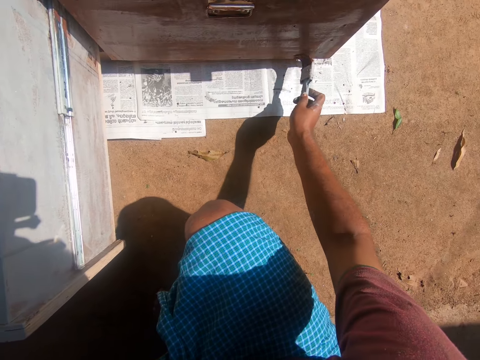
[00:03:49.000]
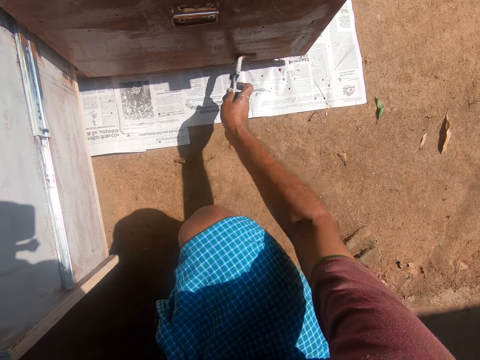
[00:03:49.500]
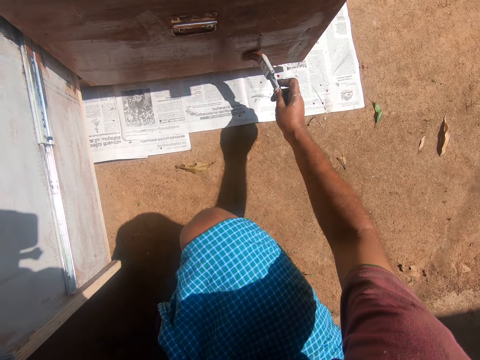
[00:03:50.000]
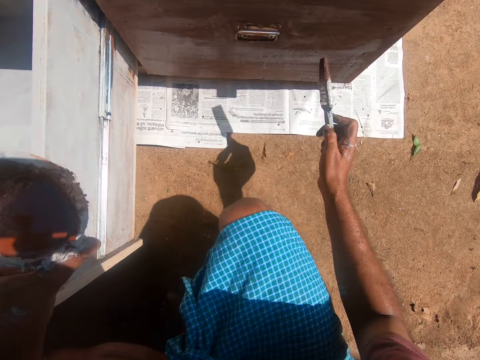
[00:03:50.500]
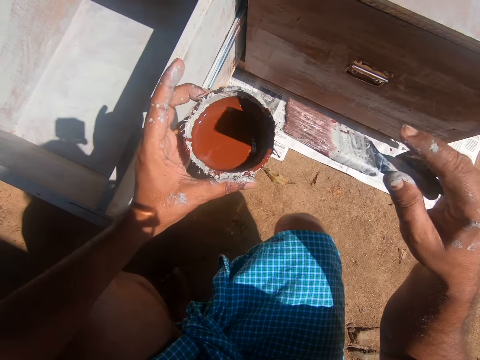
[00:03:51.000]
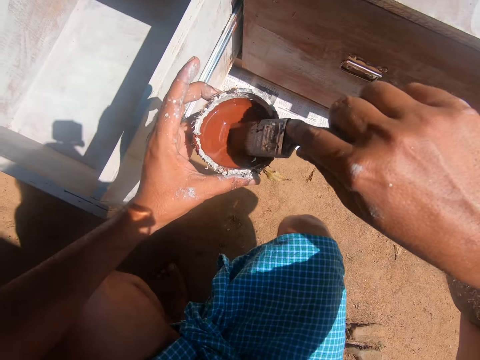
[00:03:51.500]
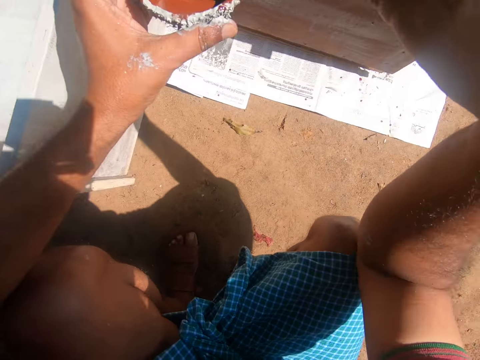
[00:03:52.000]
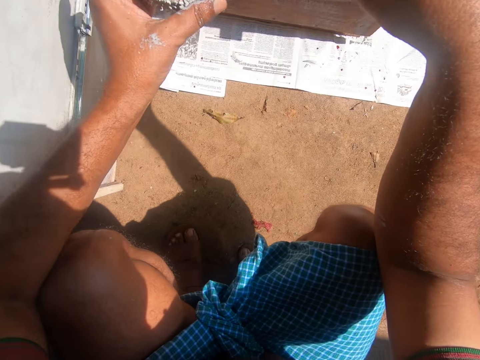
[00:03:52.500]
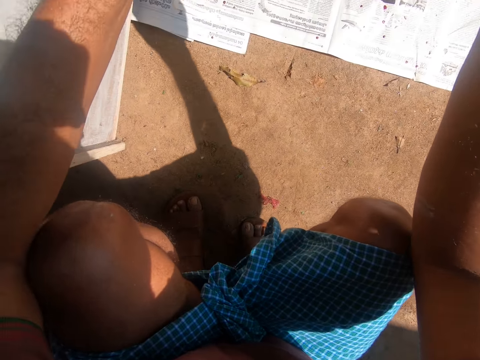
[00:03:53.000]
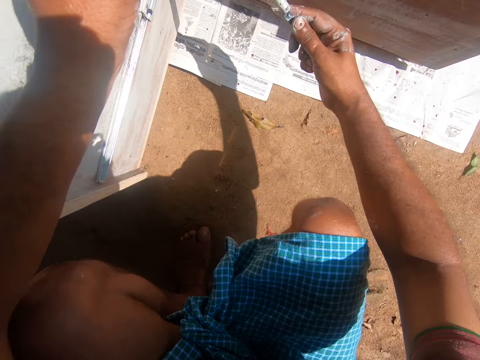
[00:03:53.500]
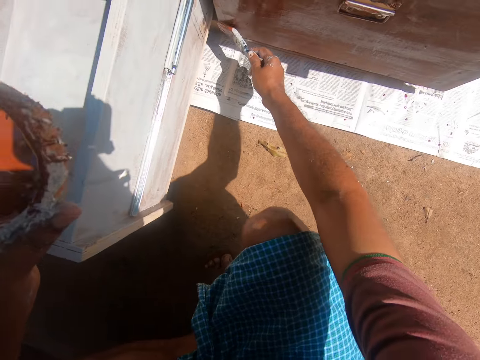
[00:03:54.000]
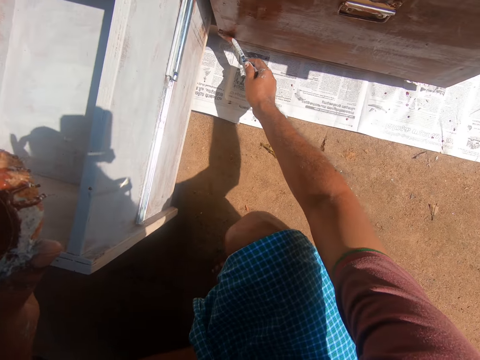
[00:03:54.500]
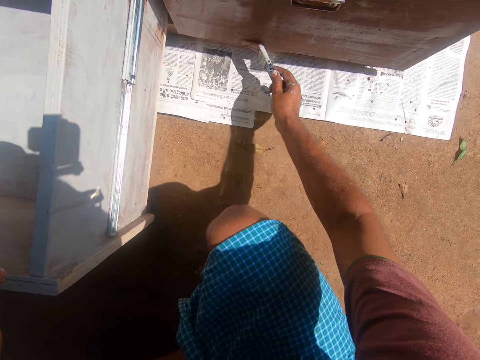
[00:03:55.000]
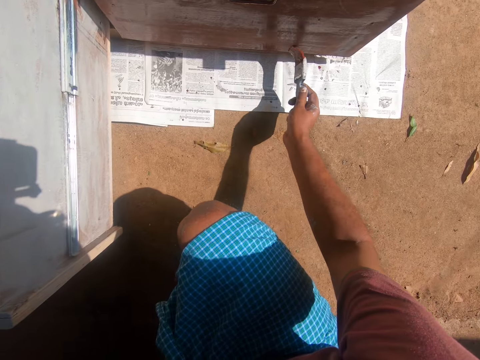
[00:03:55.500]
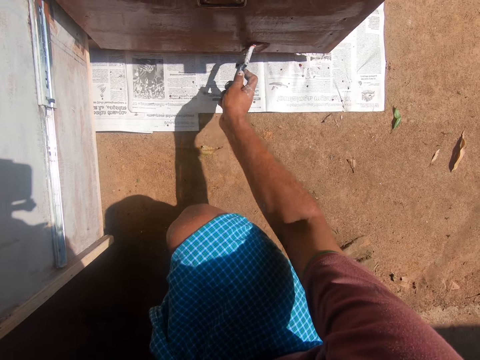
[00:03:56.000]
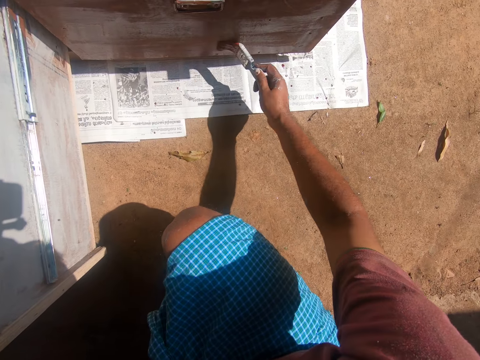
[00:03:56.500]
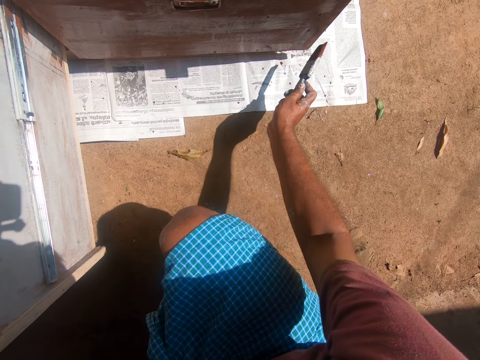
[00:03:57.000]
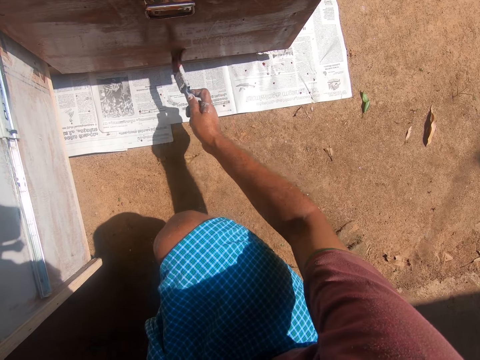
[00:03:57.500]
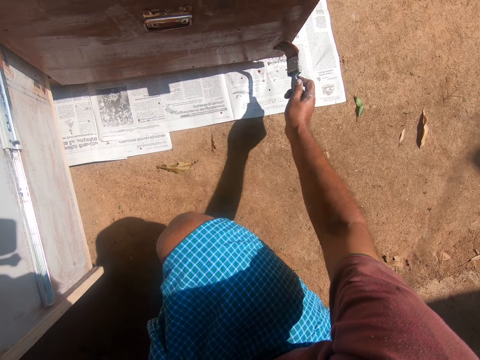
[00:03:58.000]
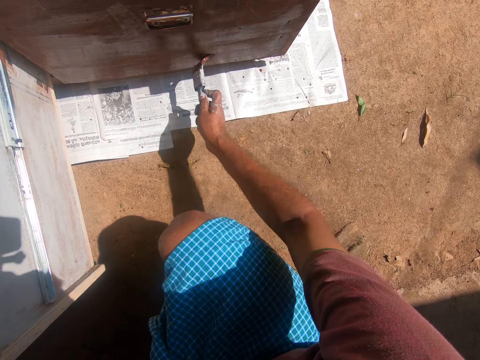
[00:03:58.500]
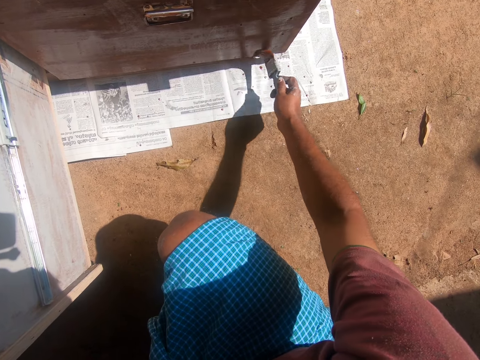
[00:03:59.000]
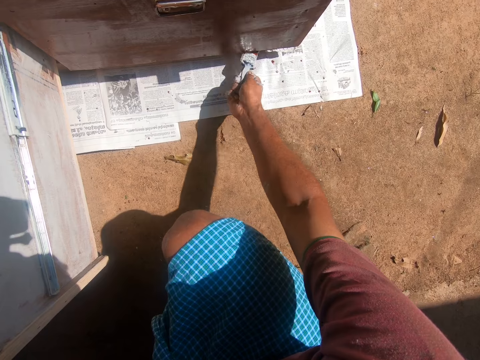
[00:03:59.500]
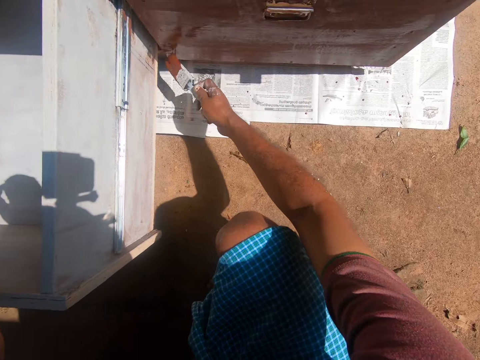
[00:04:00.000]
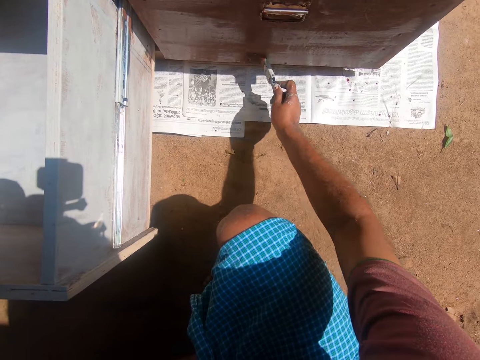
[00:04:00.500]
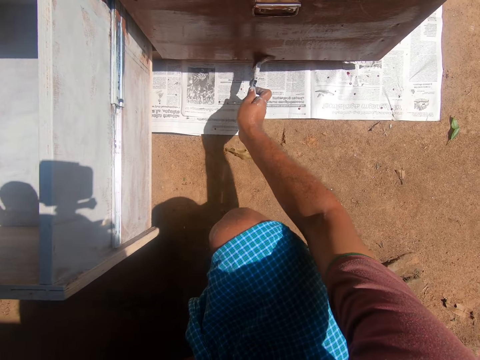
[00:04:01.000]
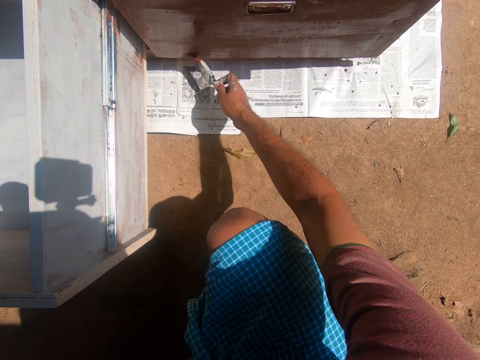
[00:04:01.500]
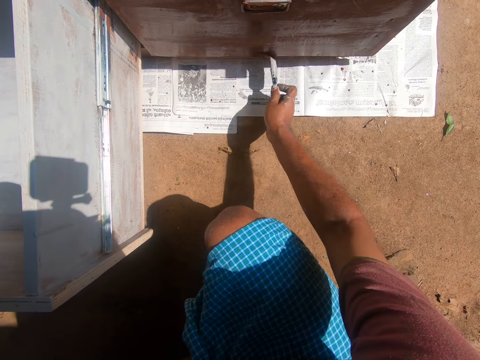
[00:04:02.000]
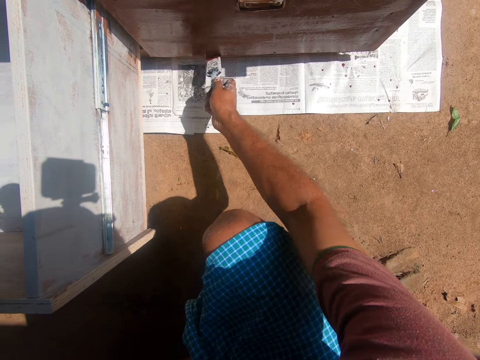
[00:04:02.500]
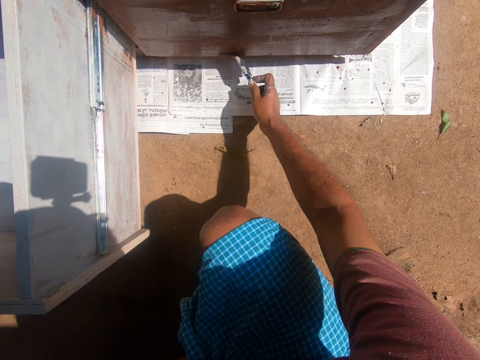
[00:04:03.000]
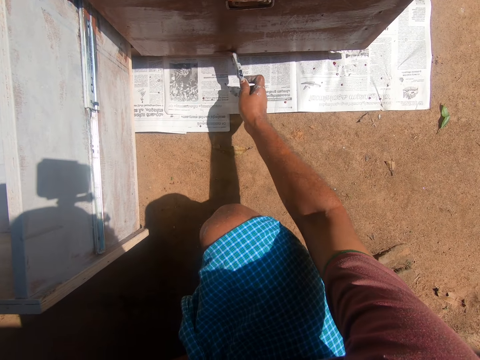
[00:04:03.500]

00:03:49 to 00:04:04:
The camera wearer lifts the brush from the cabinet. They dip the paint brush into the coconut shell or tin which has paint. They scoop paint from the tin with the brush. They remove the paint brush from the paint. They hold the paint brush near the cabinet. They paint the cabinet with the paint brush.

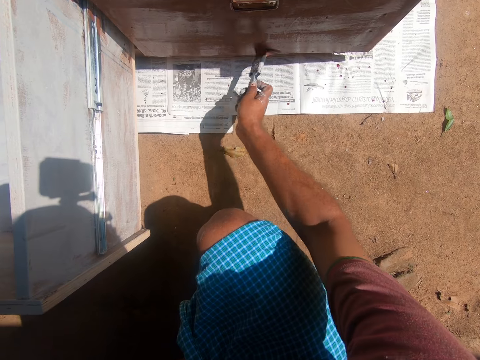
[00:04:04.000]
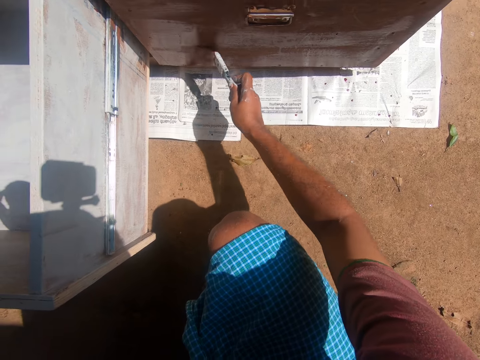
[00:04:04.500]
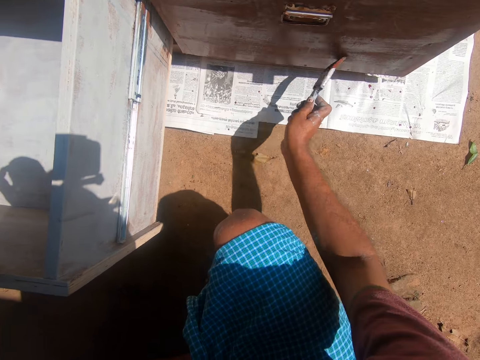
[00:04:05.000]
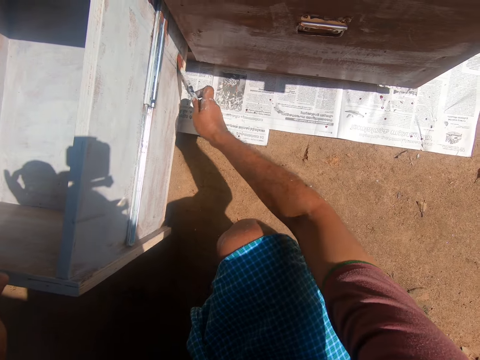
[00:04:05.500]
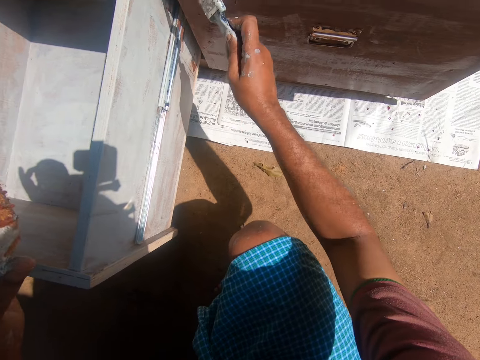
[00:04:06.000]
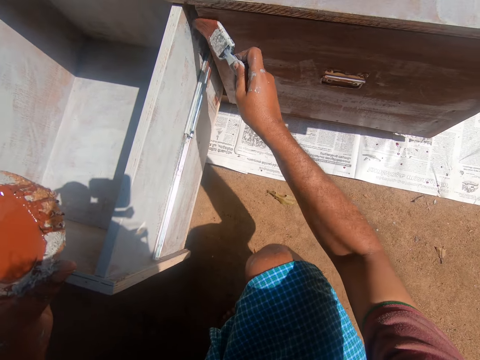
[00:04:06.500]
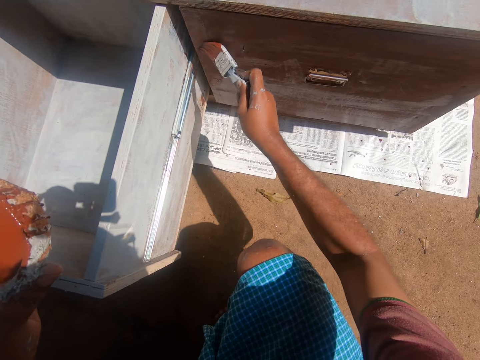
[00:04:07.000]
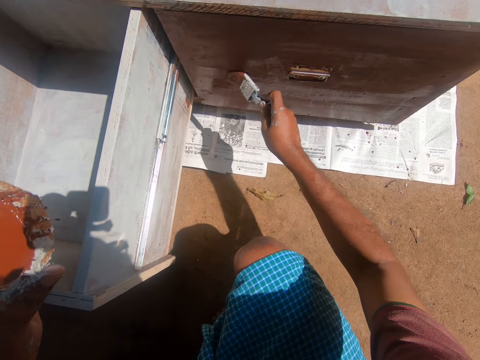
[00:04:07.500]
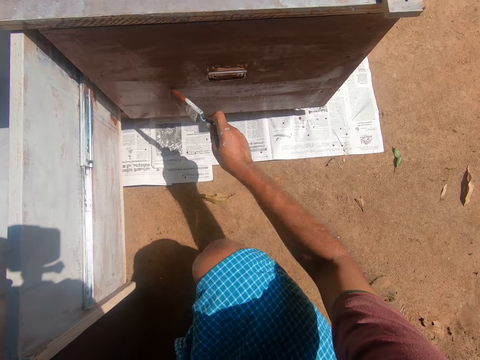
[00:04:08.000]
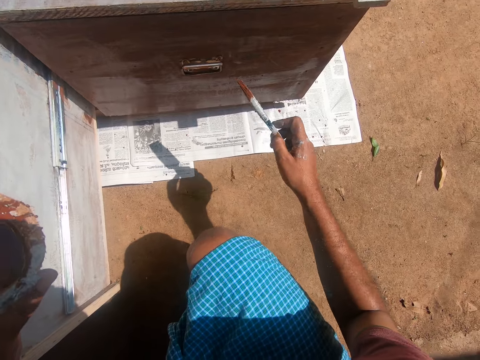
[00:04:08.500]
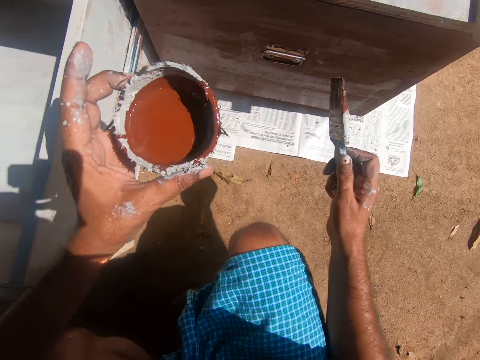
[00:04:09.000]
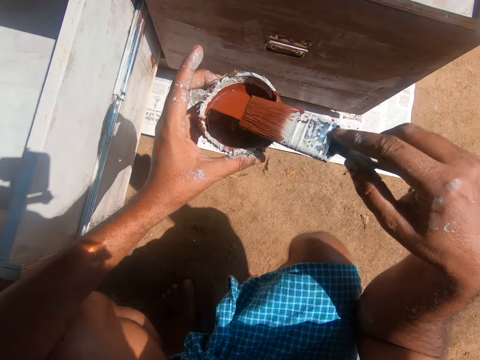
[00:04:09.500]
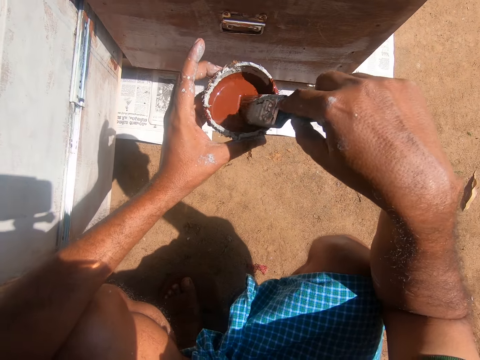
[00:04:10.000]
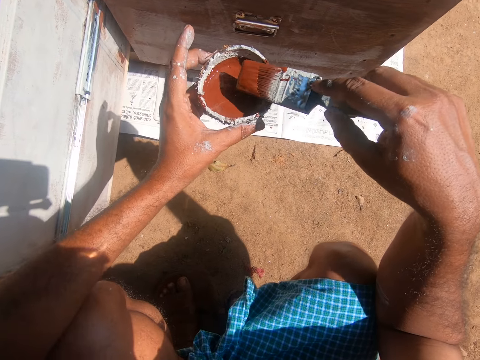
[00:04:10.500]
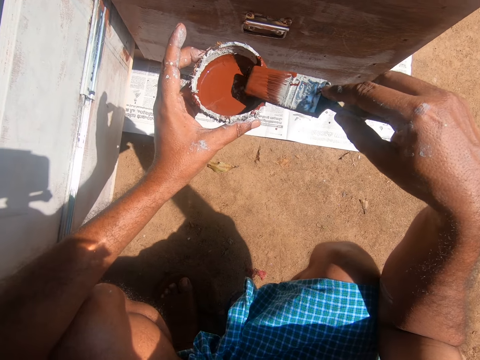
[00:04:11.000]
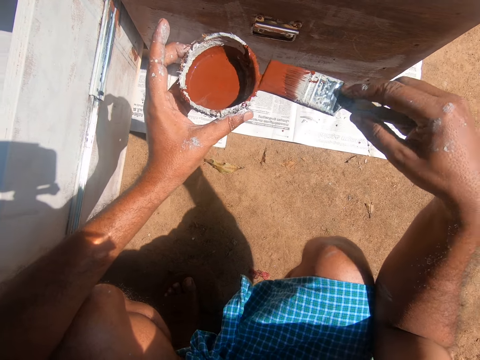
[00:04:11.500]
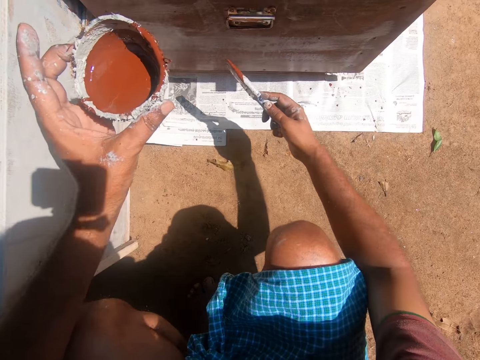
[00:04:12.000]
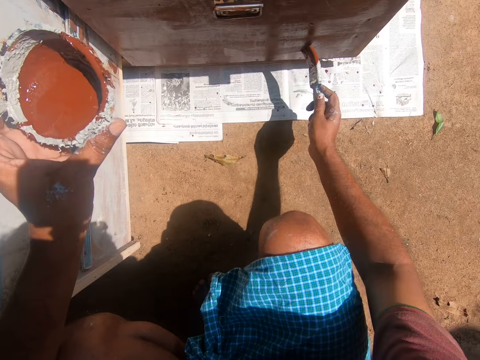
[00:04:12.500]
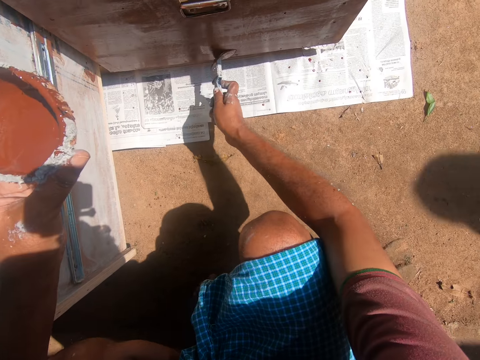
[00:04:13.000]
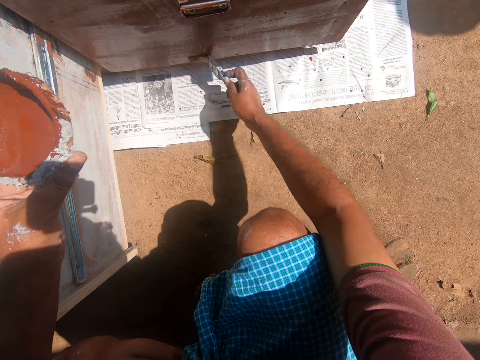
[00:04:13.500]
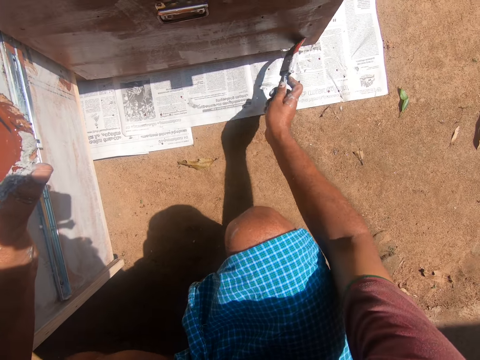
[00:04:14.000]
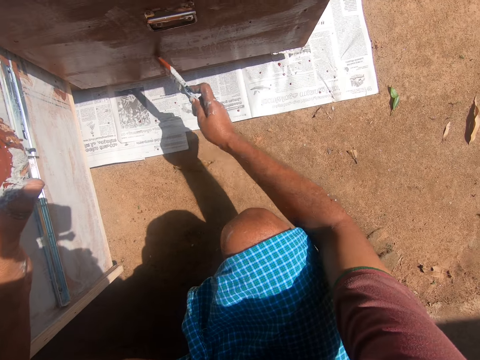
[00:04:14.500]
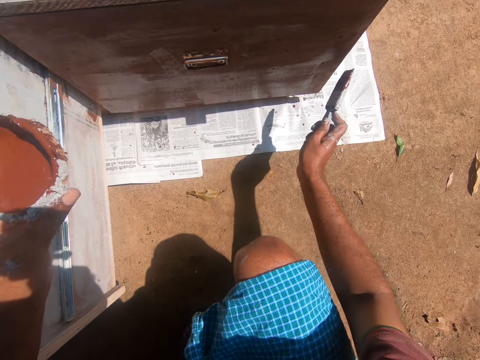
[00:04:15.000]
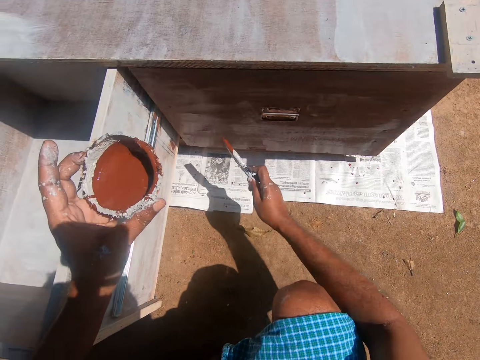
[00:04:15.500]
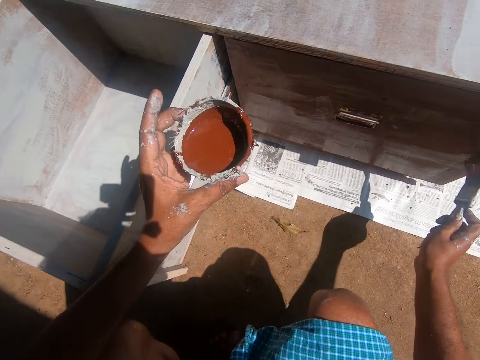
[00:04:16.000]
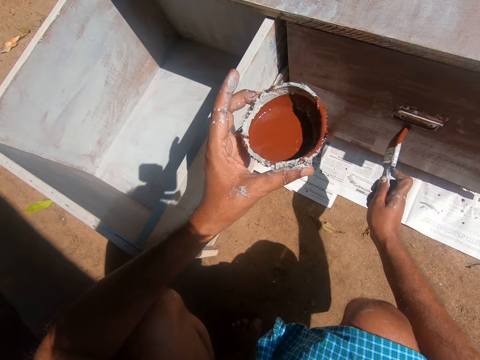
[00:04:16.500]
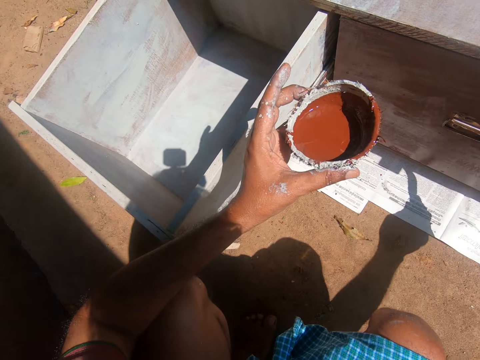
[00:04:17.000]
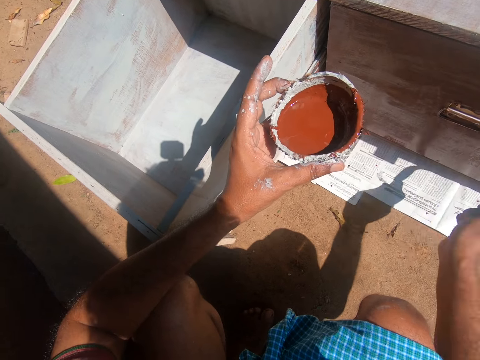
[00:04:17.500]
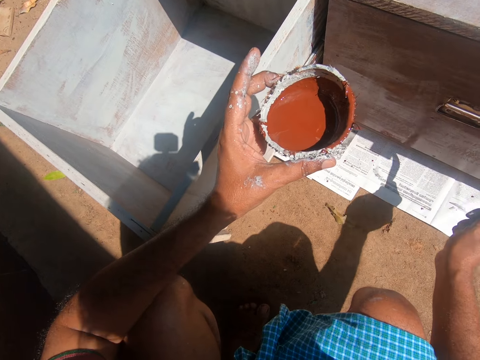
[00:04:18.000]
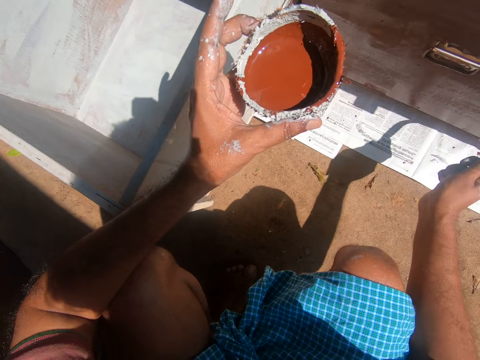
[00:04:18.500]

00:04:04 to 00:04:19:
The camera wearer removes the brush from the cabinet. They lift the paint brush. They dip the paint brush into the coconut shell or paint tin which has paint. They scoop paint in the paint tin with the brush. They remove the paint brush from the paint. They wipe excess paint from the brush on the tin. They lower the brush to the cabinet. They paint the cabinet with the paint brush.
